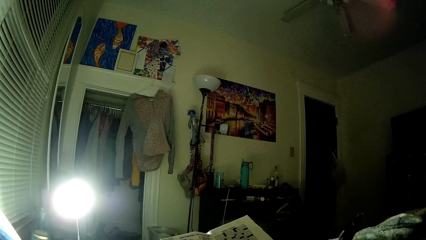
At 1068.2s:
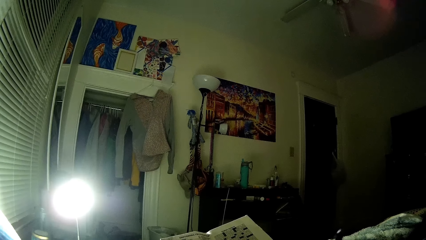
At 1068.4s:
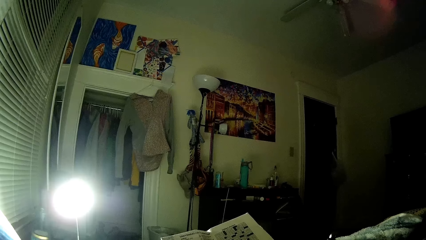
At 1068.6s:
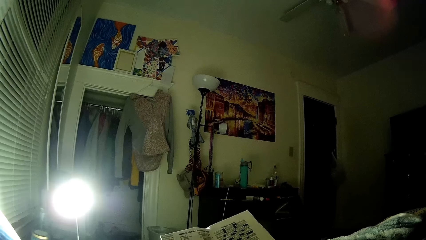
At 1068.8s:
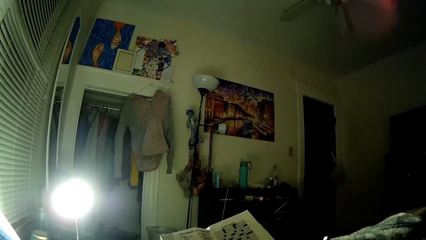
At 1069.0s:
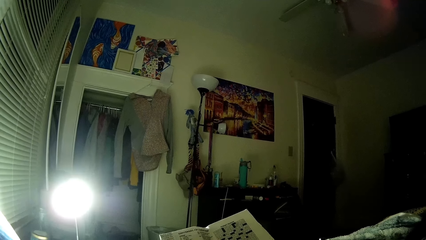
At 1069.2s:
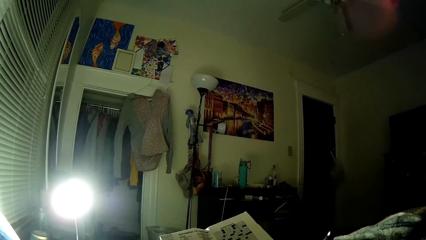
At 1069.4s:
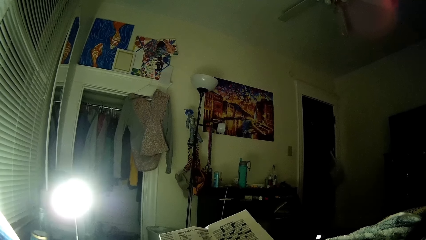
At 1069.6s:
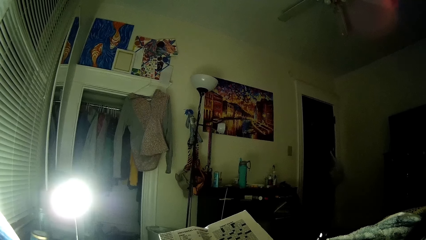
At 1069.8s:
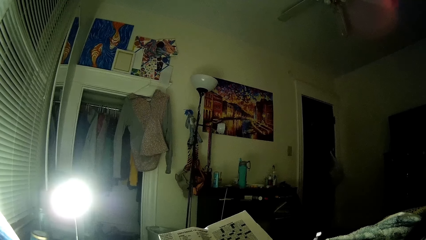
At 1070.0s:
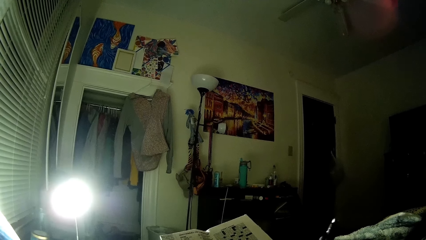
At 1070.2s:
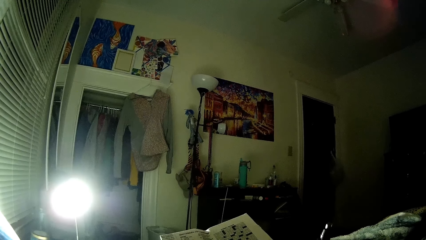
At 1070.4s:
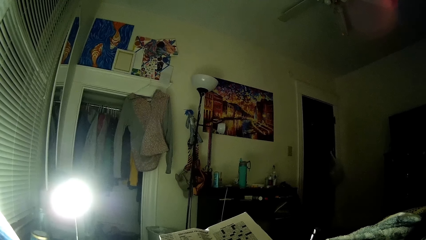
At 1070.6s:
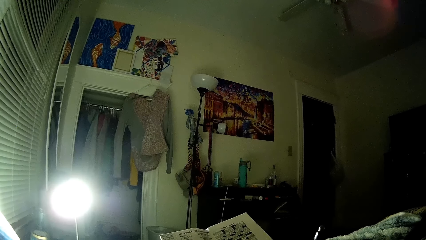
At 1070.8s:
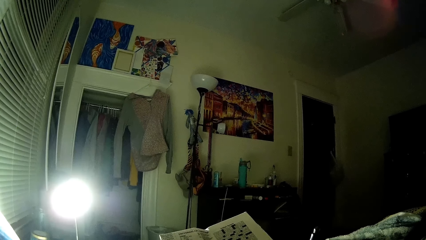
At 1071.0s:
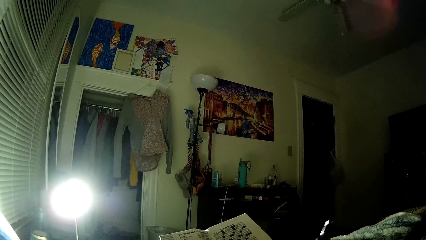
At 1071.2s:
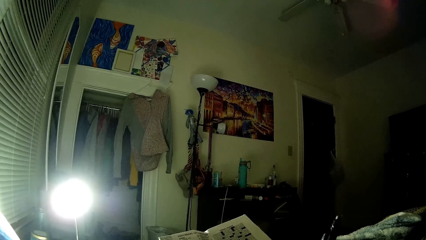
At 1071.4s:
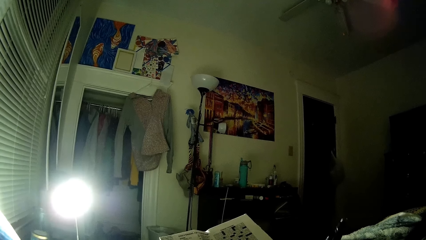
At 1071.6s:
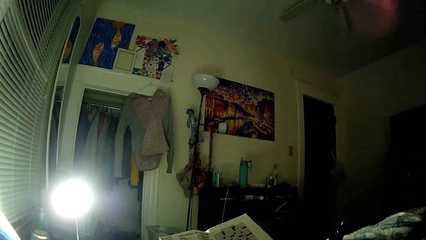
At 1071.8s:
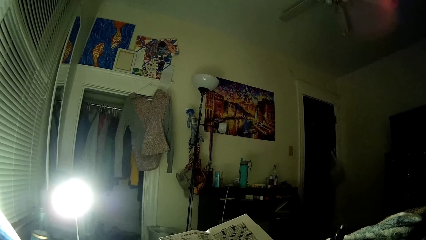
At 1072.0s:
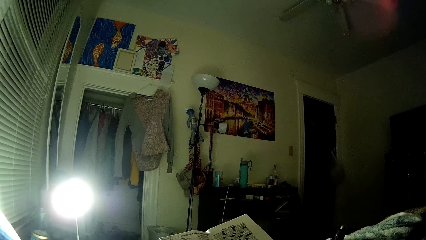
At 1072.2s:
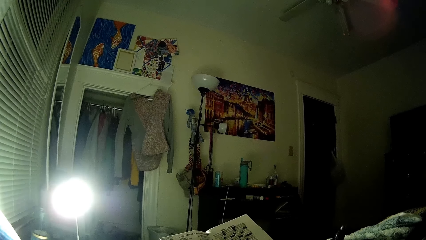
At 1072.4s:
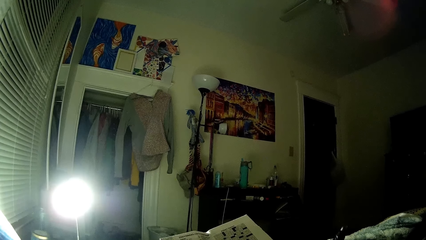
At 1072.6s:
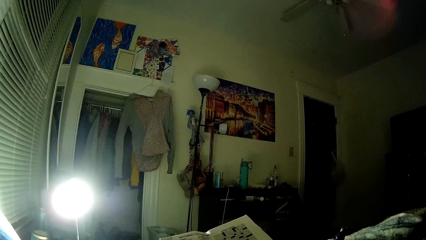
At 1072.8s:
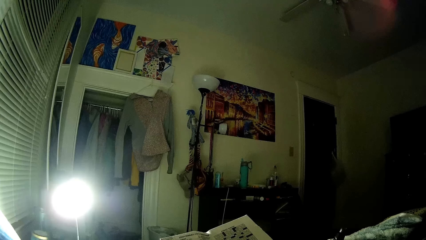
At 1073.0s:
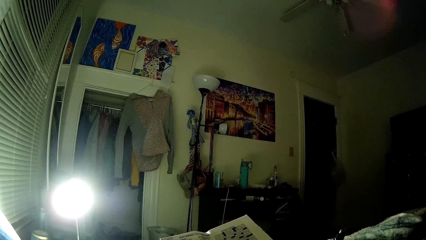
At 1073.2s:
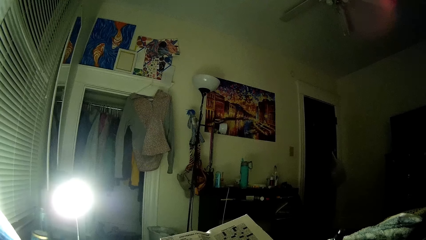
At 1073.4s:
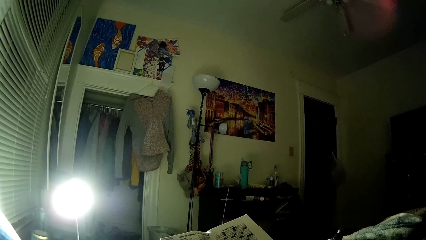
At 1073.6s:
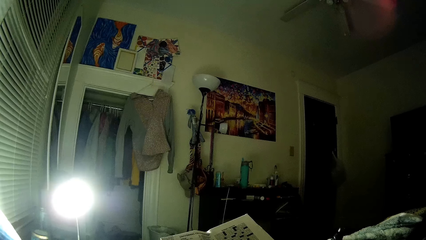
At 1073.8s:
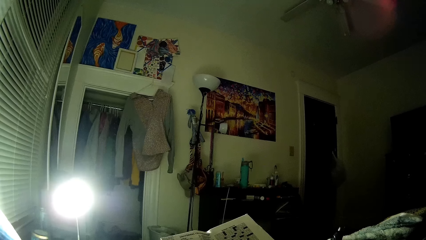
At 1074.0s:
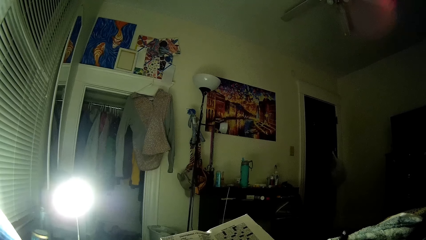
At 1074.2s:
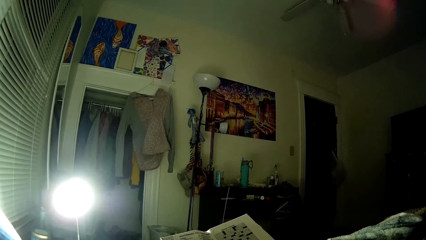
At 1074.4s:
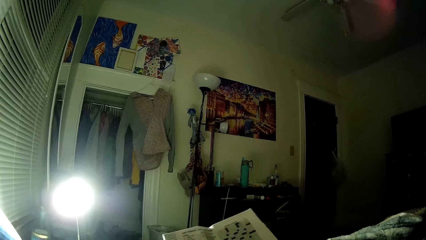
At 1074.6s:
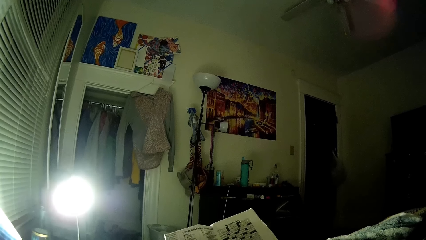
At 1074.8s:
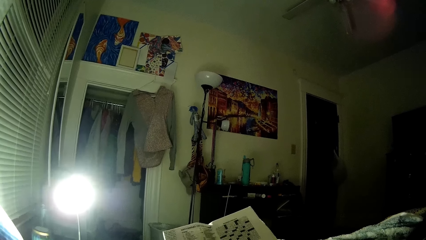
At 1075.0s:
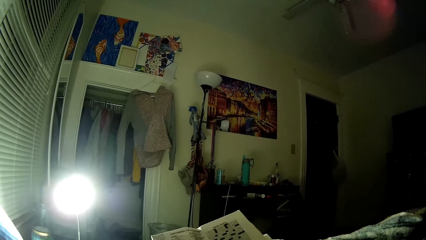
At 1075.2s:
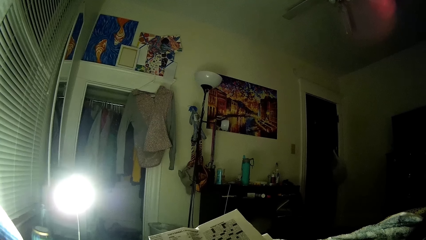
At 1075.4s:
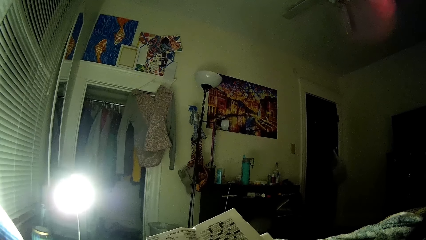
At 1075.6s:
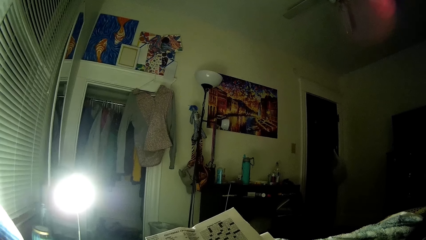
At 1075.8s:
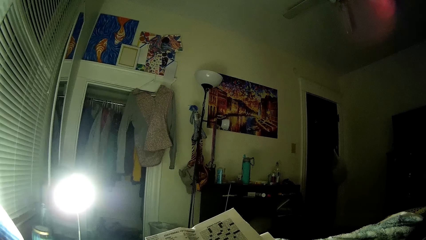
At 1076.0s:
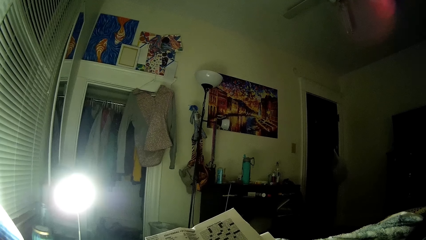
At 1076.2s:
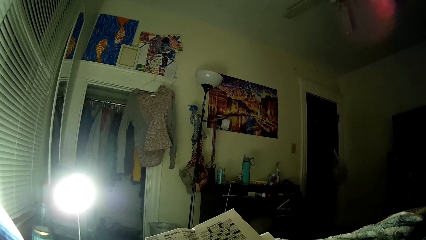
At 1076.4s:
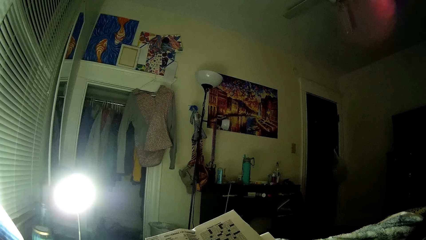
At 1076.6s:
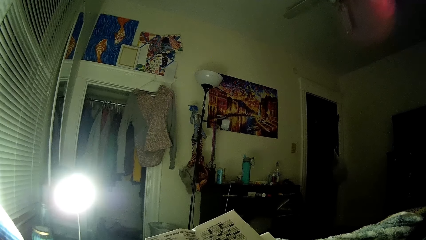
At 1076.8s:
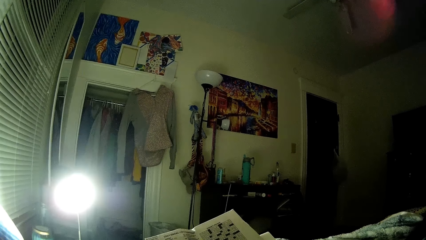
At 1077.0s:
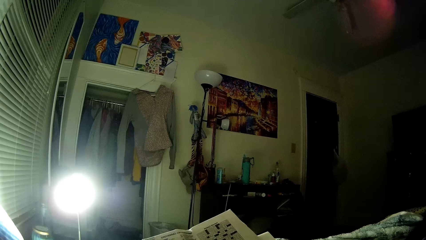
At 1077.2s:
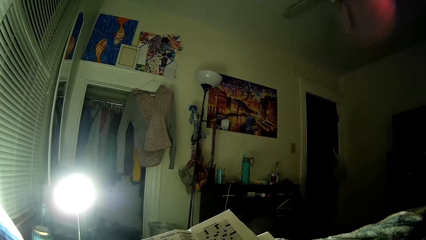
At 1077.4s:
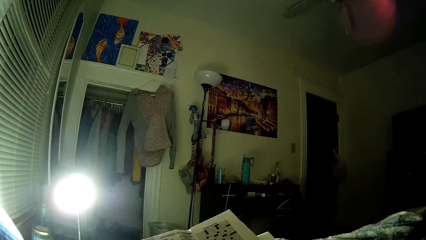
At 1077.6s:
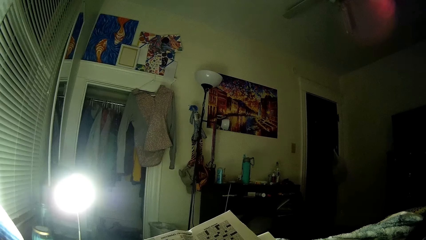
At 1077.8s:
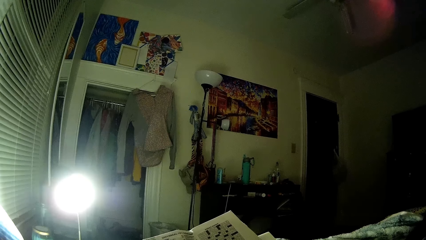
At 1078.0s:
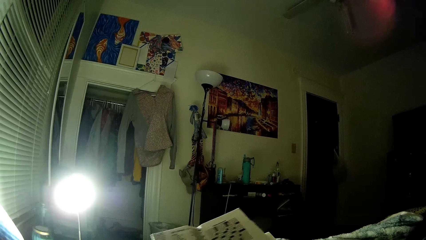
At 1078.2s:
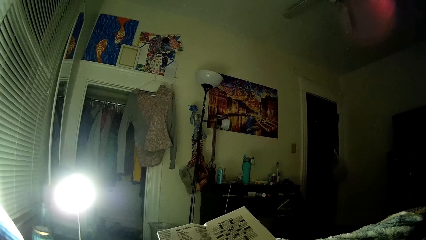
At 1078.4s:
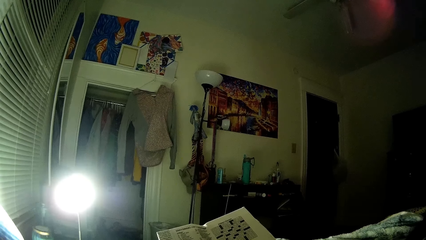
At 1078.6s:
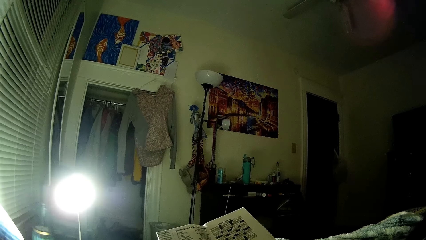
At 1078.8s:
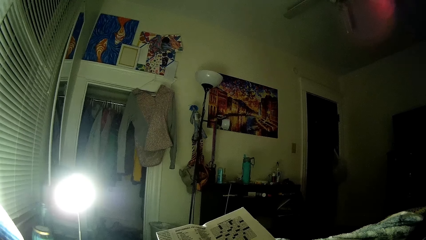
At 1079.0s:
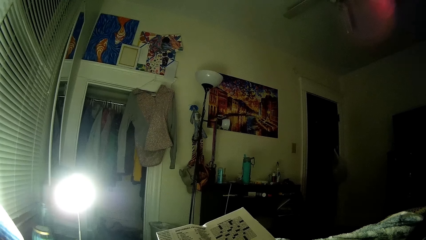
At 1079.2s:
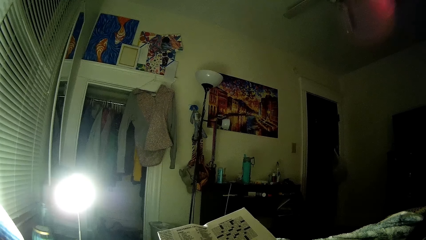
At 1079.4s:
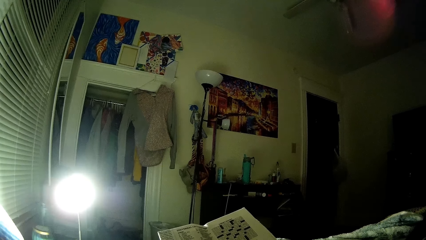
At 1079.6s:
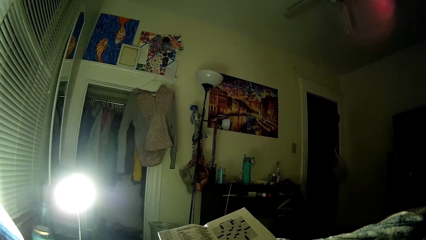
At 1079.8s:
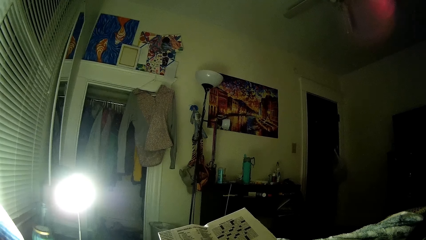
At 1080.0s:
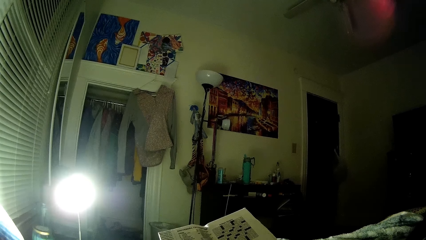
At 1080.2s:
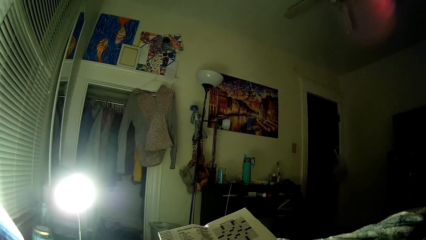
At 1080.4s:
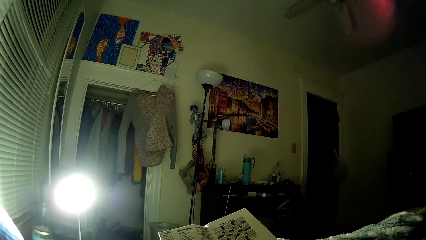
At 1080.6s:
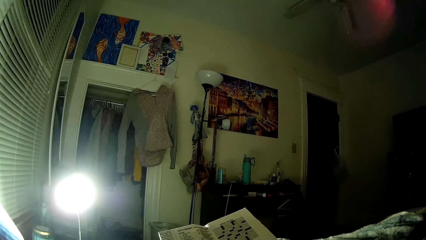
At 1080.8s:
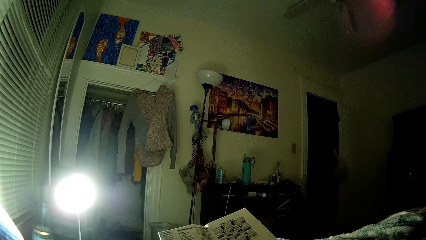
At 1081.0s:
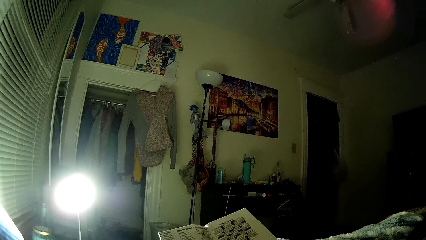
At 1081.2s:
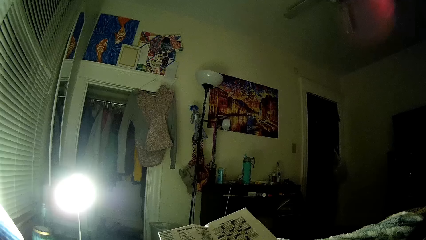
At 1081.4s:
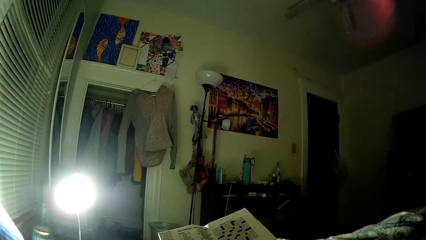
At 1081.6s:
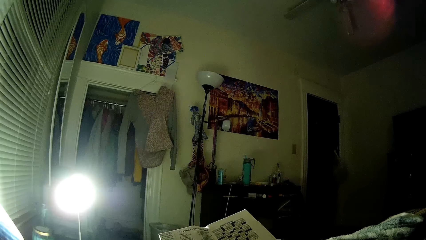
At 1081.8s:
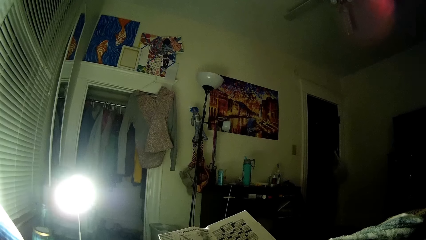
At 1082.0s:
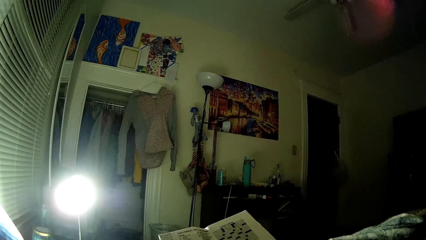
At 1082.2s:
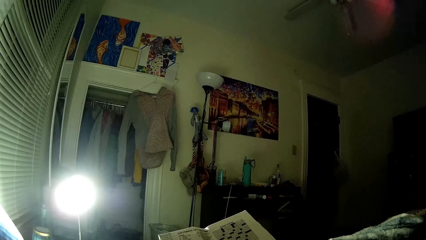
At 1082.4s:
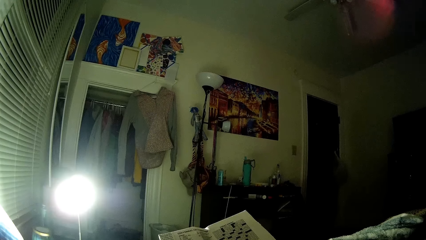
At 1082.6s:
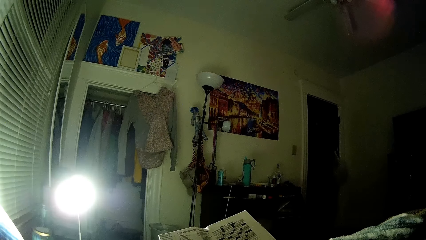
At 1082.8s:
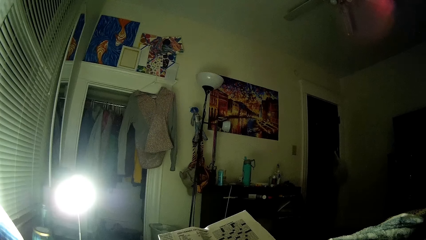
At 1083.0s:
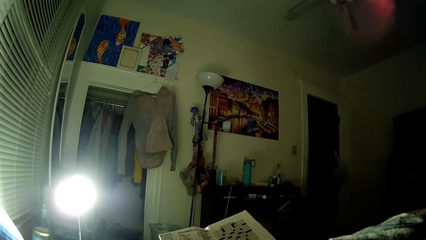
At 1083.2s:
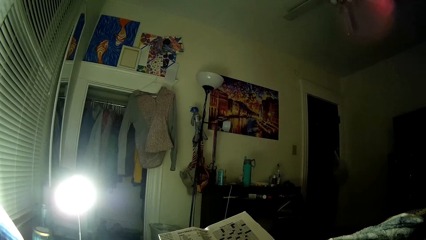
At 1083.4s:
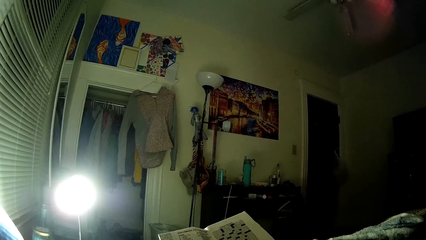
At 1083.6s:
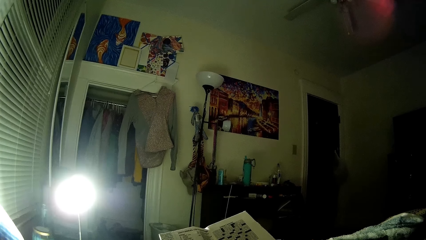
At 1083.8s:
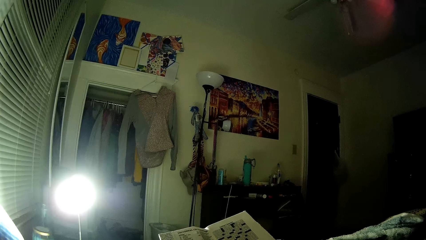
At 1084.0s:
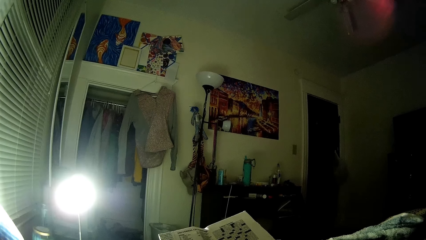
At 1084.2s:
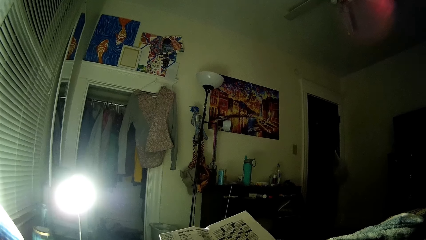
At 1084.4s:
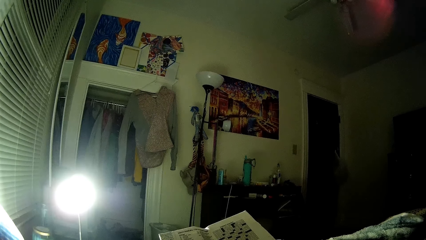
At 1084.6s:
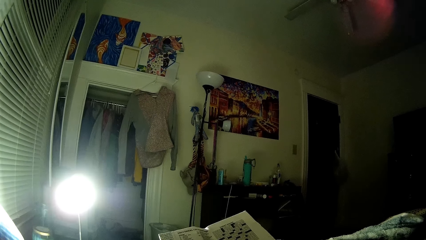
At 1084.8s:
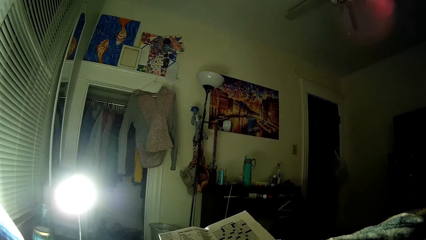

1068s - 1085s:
The camera wearer peruses a newspaper. They peruse the newspaper repeatedly.
